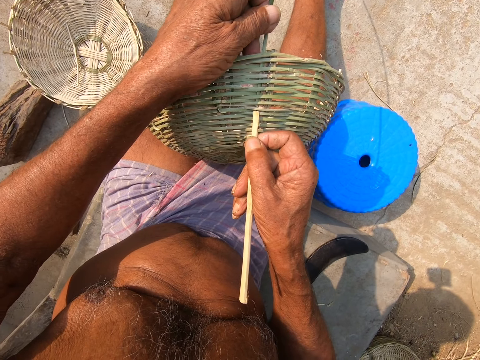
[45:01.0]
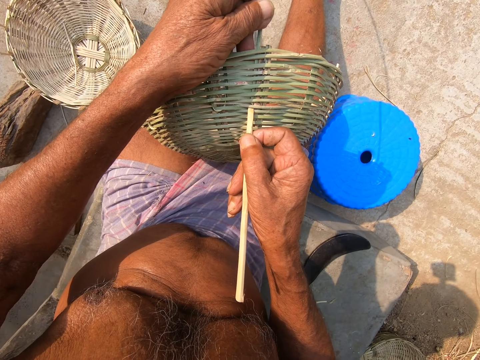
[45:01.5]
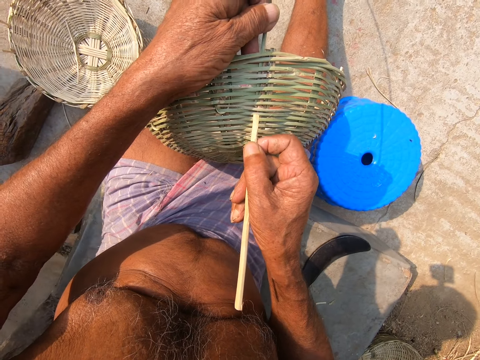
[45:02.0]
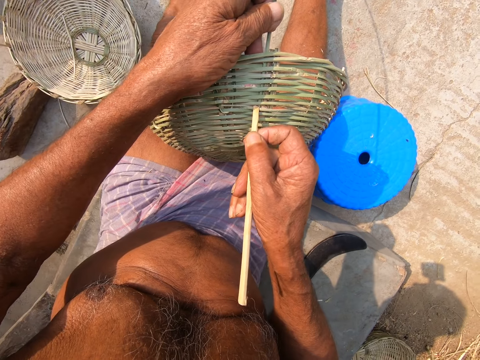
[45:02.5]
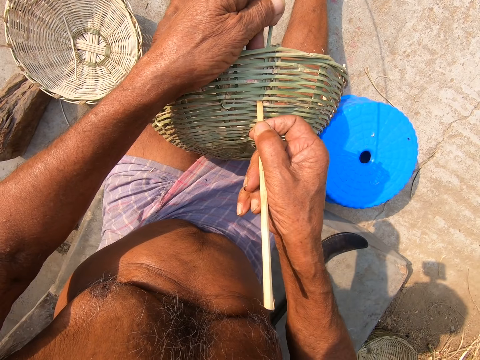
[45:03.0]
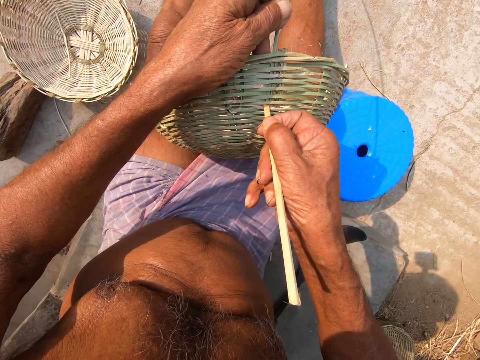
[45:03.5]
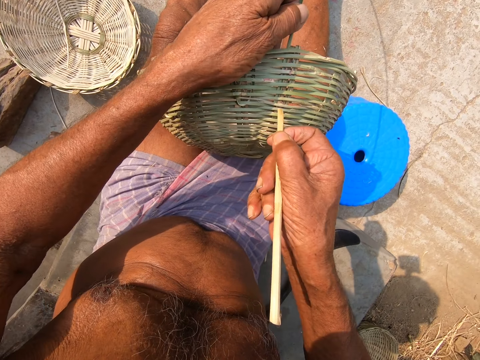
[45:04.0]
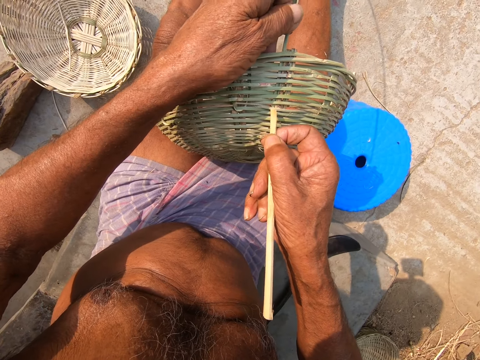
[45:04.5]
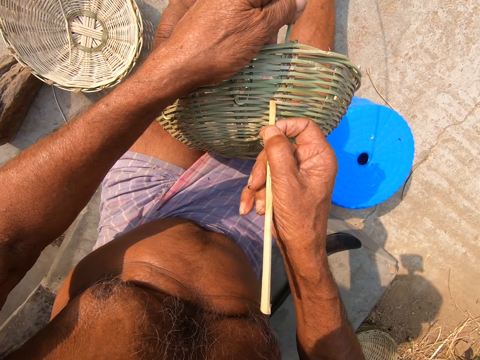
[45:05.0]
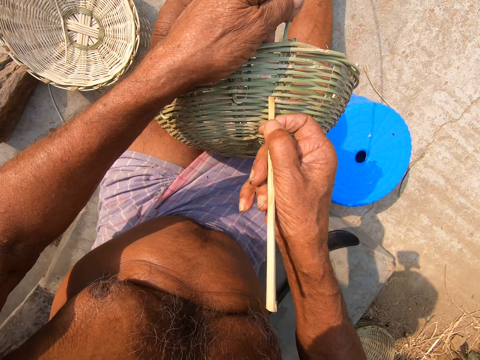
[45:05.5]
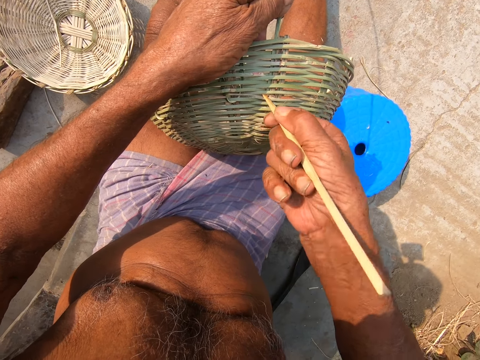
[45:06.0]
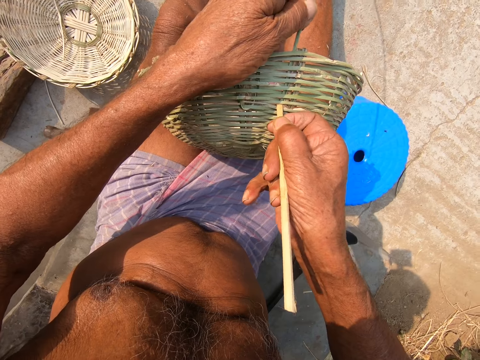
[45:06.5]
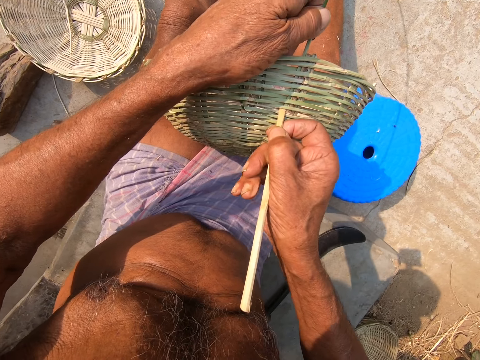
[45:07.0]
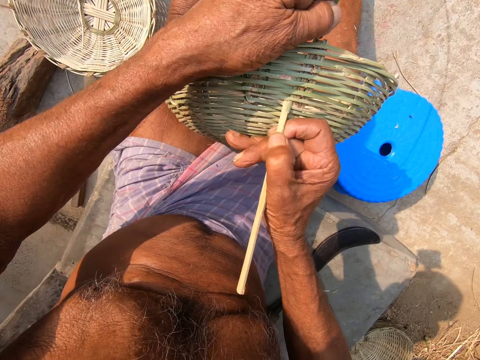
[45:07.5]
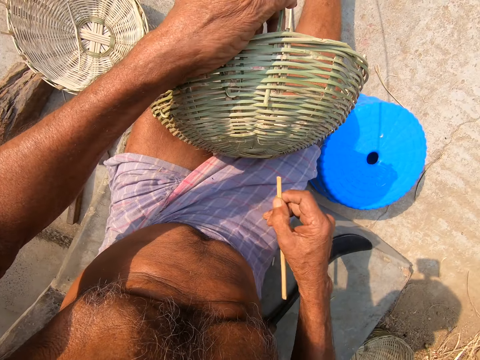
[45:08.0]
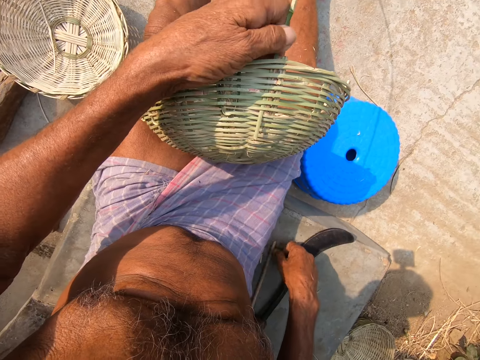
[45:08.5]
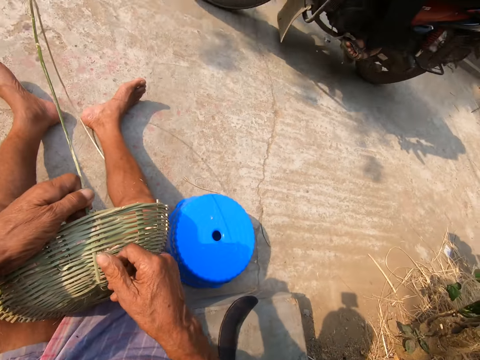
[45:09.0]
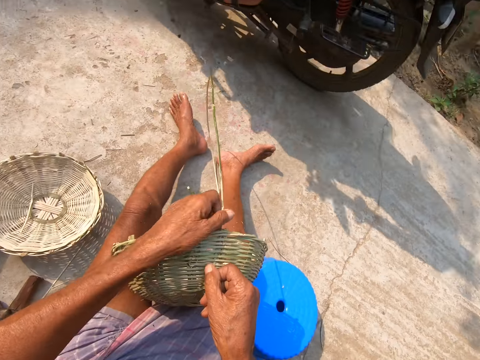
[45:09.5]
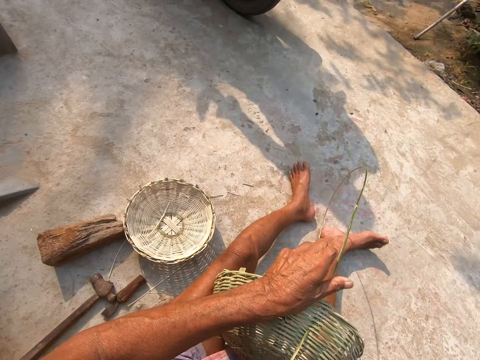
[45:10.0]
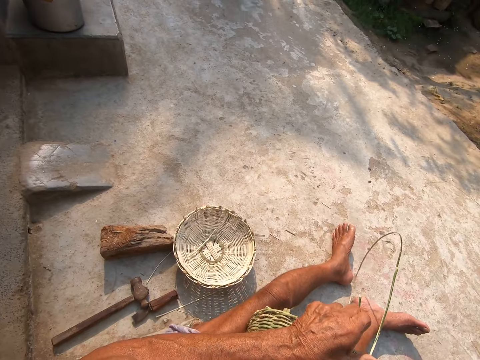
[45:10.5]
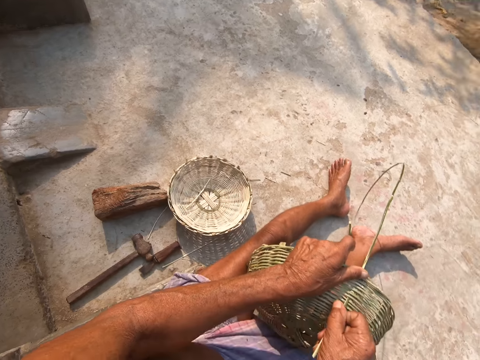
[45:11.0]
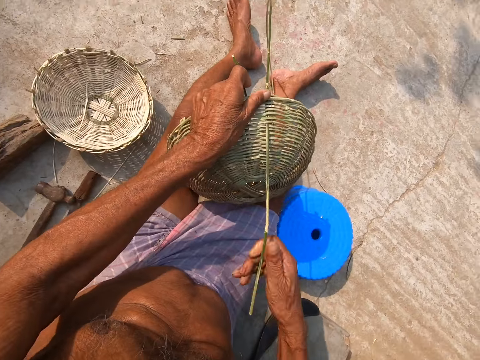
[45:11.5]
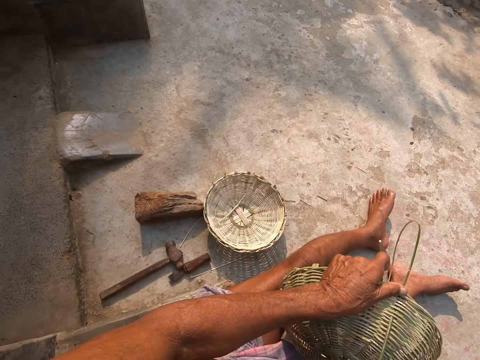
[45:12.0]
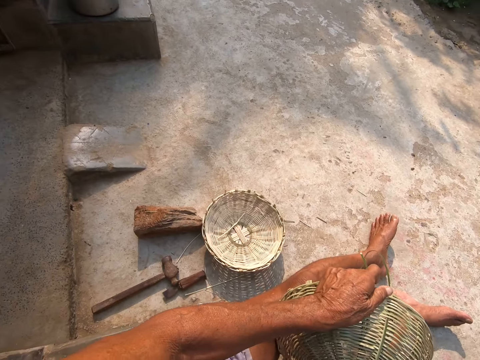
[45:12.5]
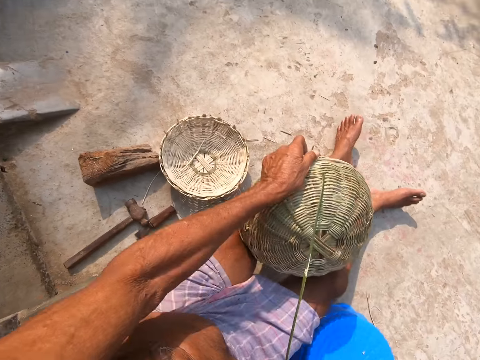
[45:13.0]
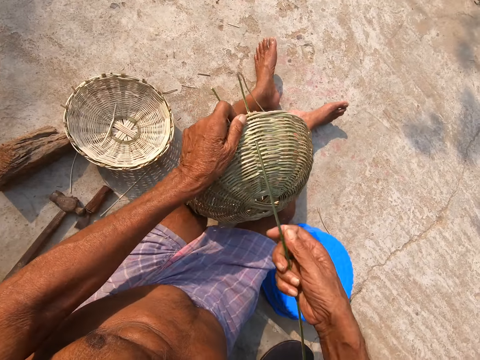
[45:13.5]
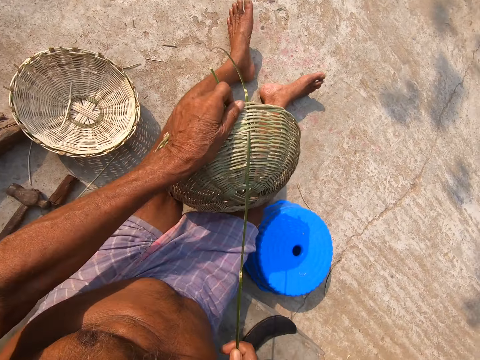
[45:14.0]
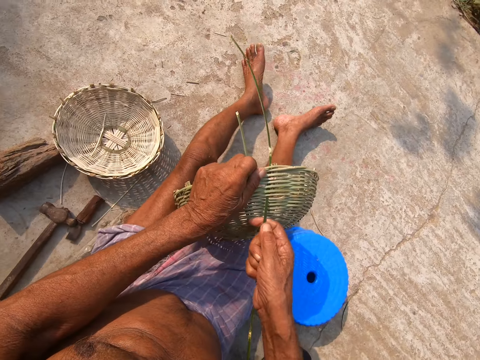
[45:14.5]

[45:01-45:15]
The camera wearer inserts the bamboo strip in the basket with the bamboo cane in his right hand. He fixes the bamboo stick. He drops the bamboo cane on the ground with his right hand. A red motorcycle drives past the camera wearer. The camera wearer weaves the basket with the bamboo strip in his right hand. He holds the basket with his left hand.

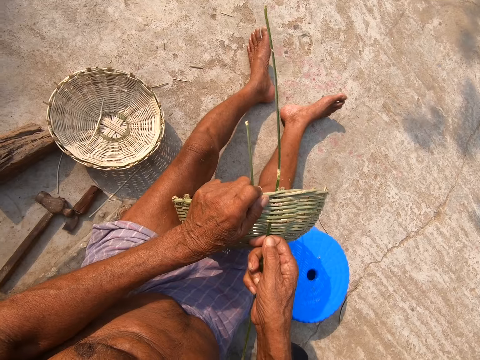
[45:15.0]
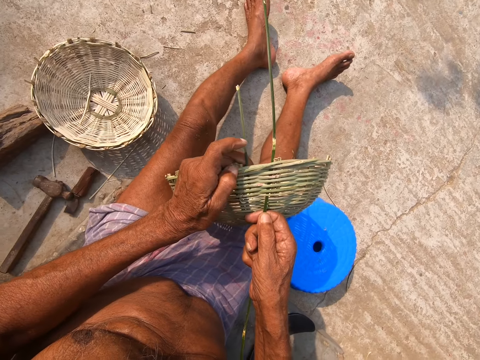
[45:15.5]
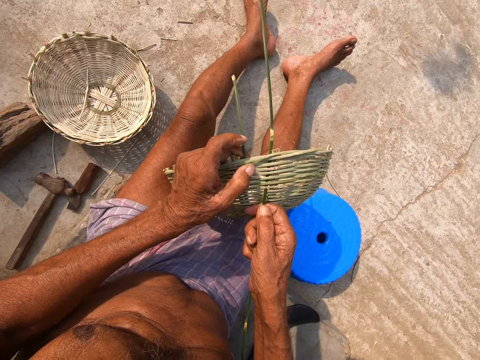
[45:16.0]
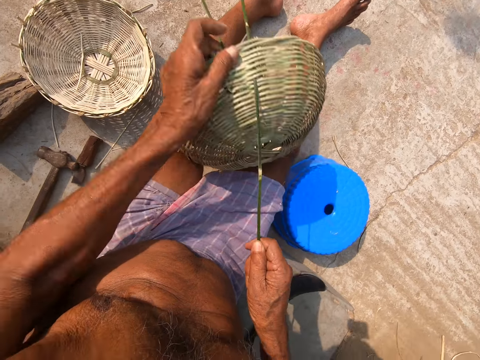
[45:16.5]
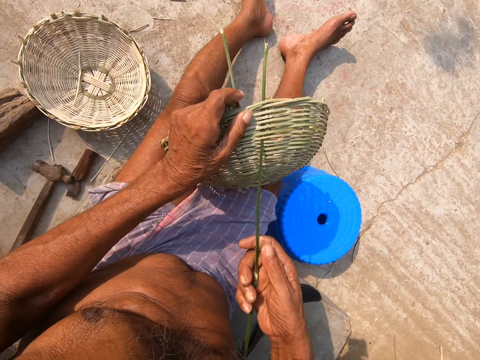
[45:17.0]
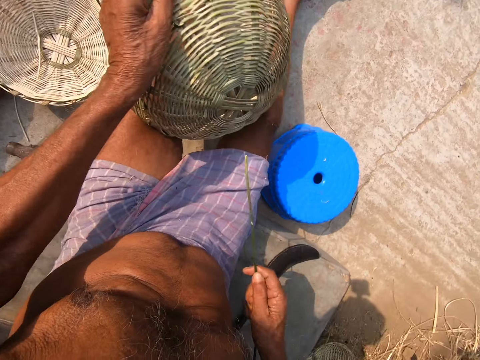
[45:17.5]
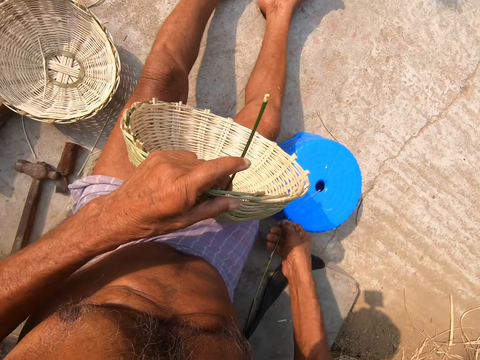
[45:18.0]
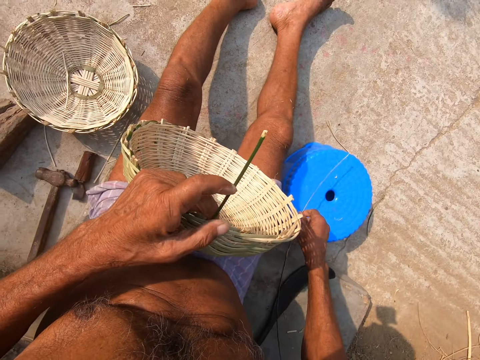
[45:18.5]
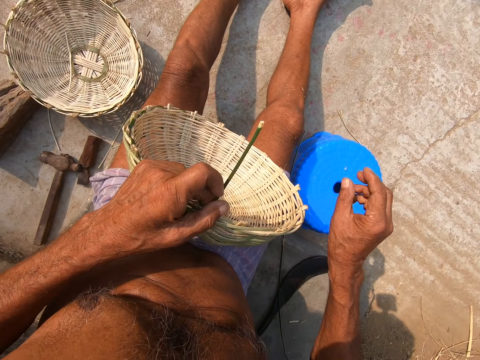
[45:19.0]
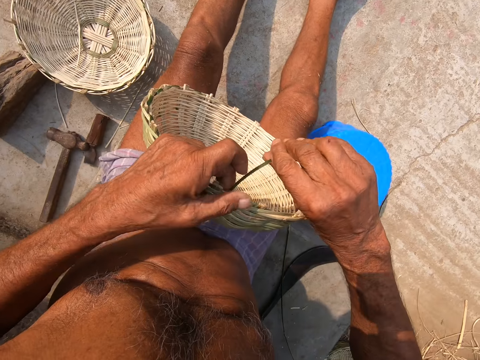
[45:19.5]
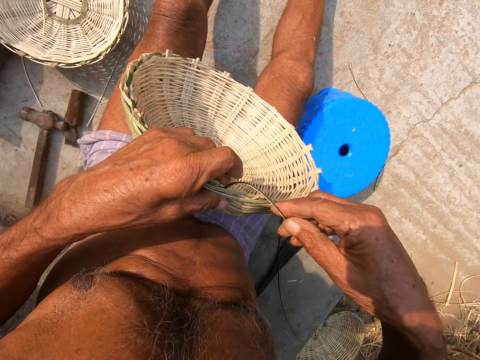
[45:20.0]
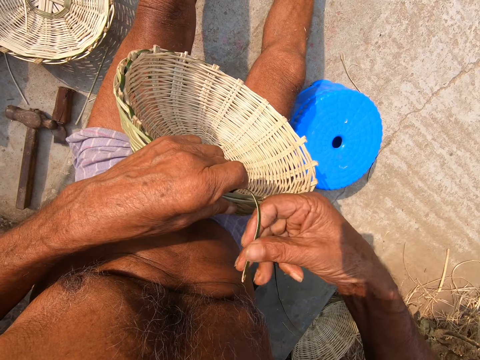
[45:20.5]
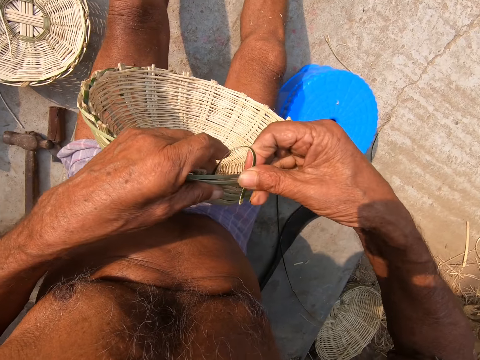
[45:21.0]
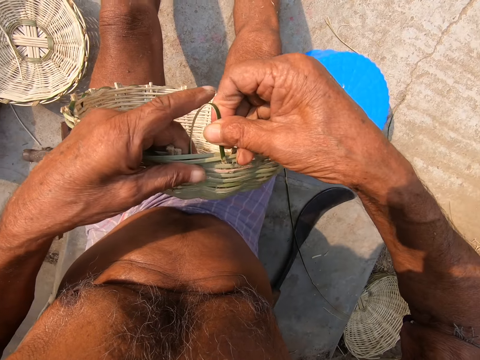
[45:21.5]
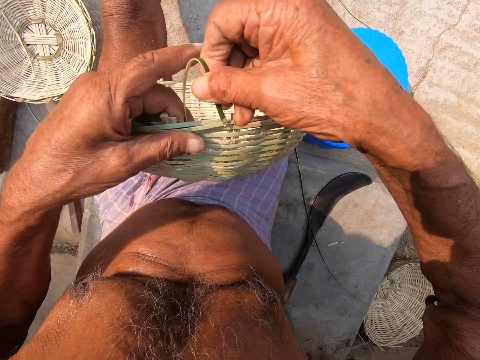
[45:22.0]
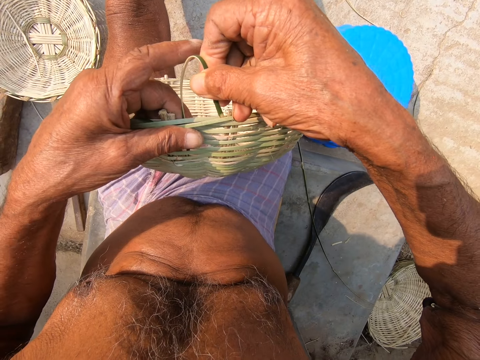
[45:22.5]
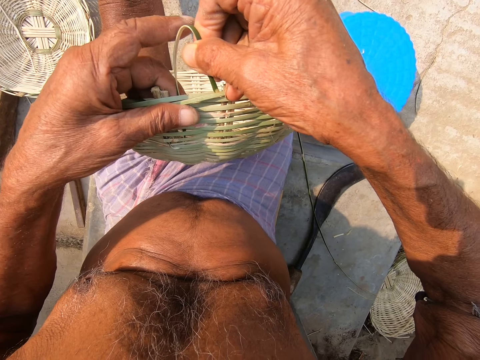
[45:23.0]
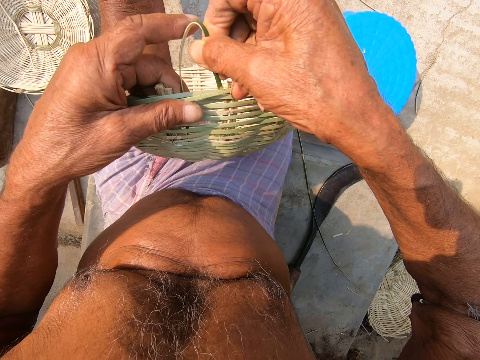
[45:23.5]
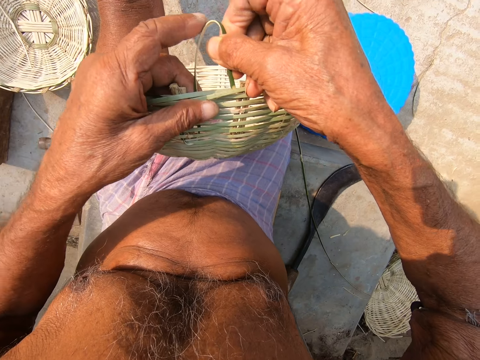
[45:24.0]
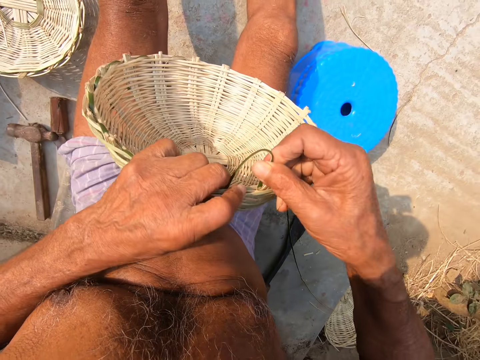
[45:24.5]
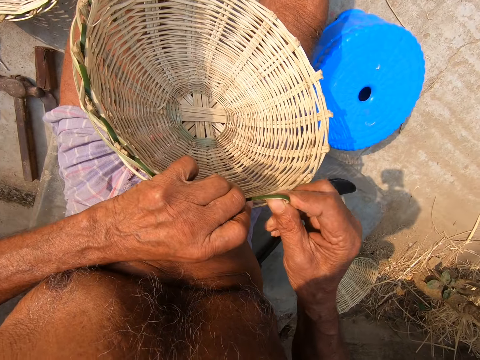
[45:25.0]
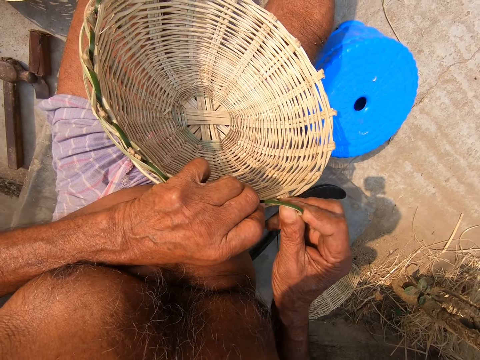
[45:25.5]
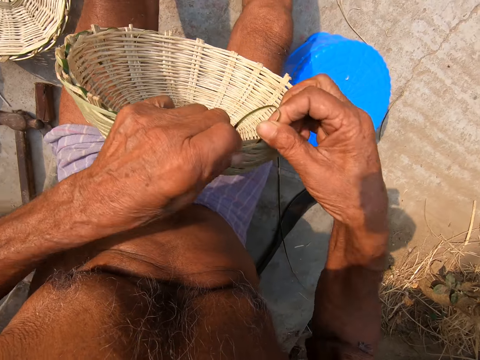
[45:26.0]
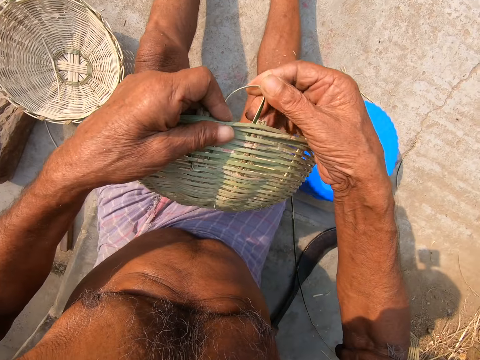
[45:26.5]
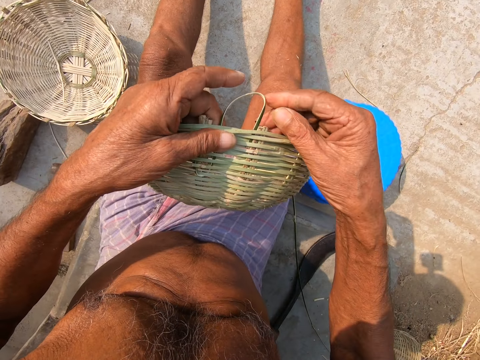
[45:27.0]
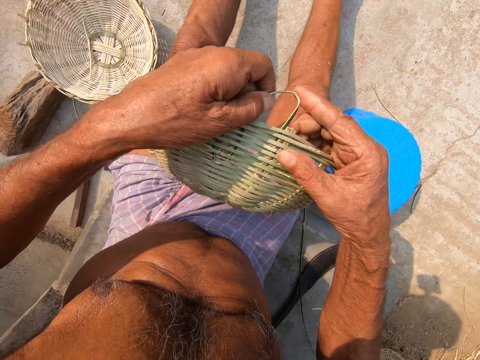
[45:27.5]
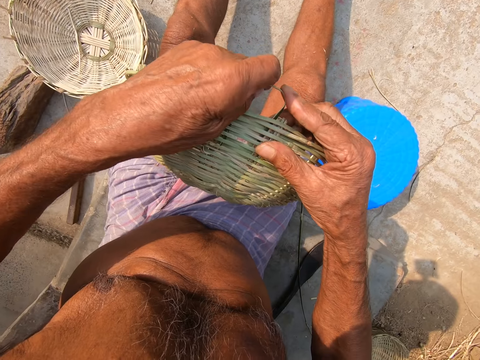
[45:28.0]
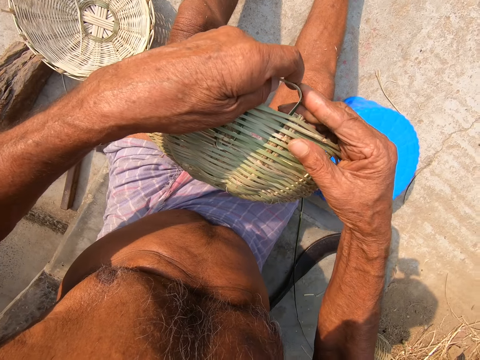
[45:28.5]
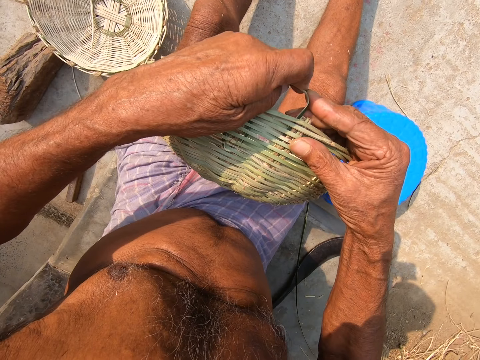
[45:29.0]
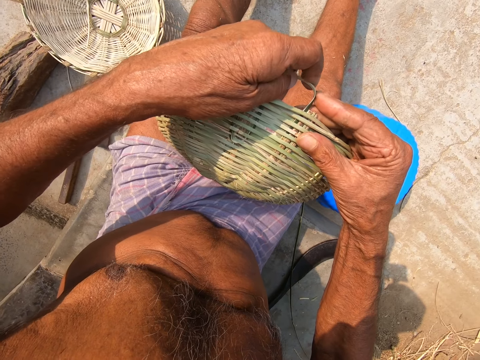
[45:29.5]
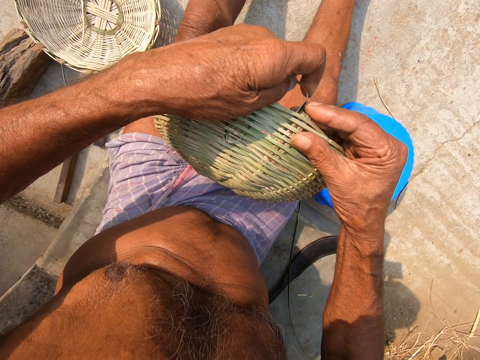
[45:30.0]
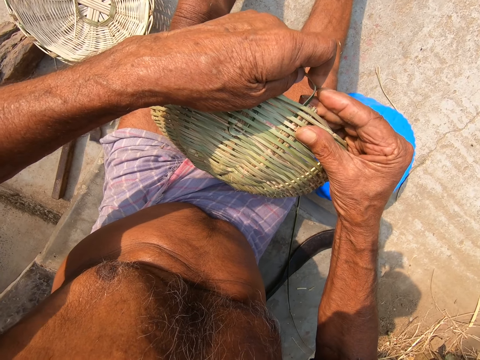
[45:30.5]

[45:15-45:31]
The camera wearer drops the bamboo strip on the floor with his right hand. He holds the bamboo strip of the basket with his right hand. He weaves the bamboo strip to the basket with both hands.
